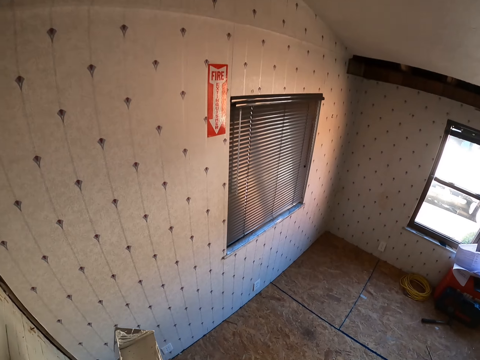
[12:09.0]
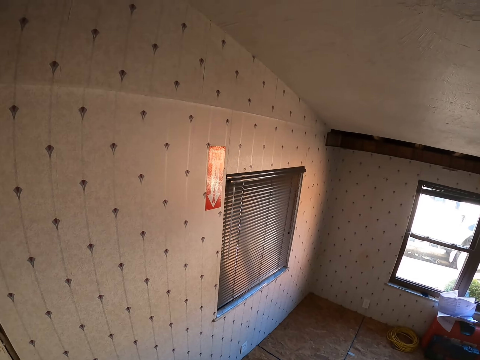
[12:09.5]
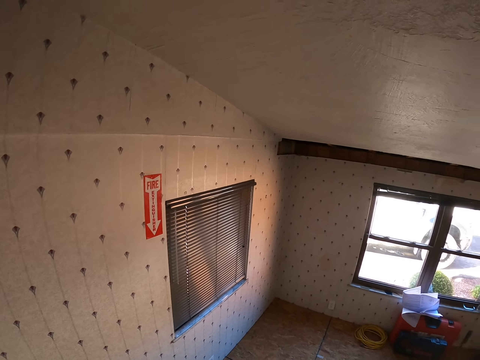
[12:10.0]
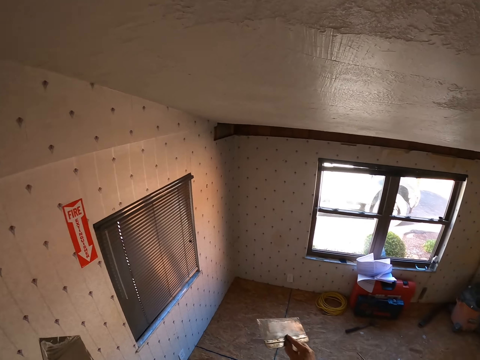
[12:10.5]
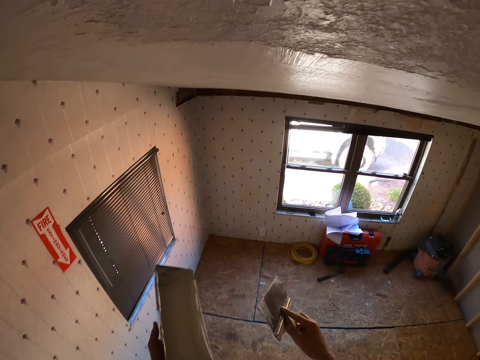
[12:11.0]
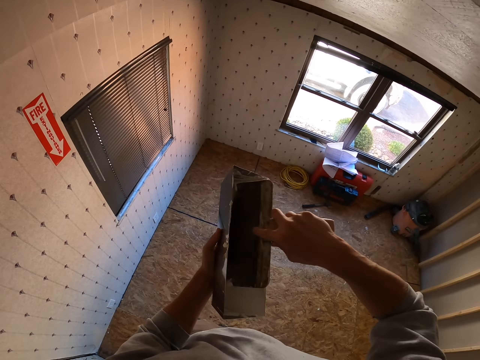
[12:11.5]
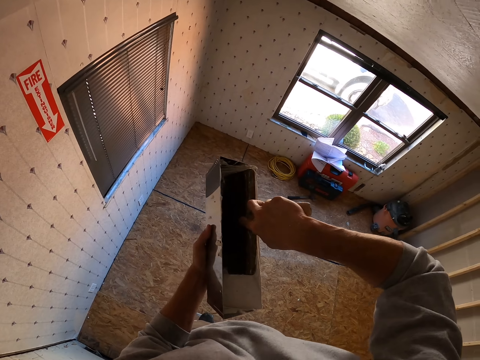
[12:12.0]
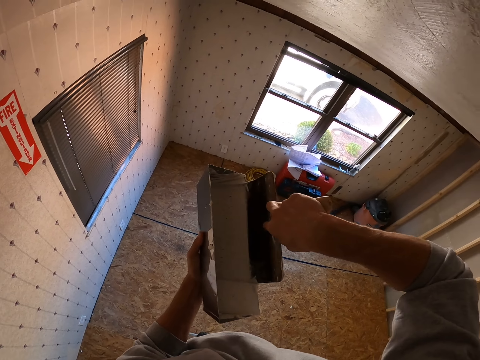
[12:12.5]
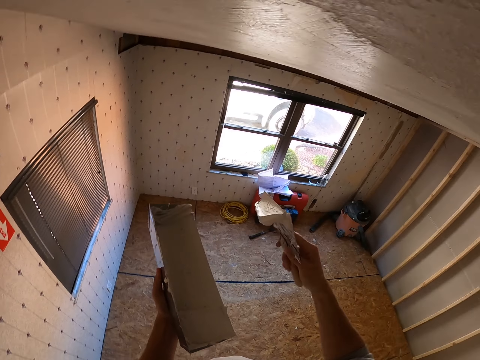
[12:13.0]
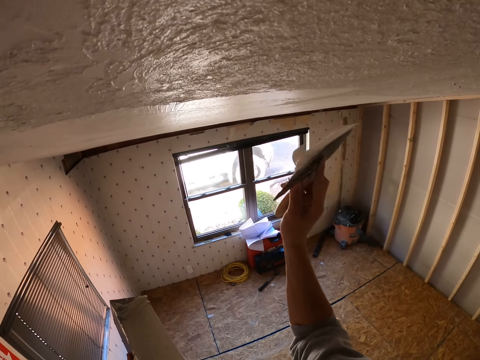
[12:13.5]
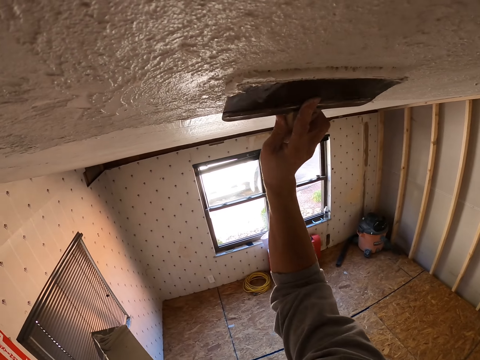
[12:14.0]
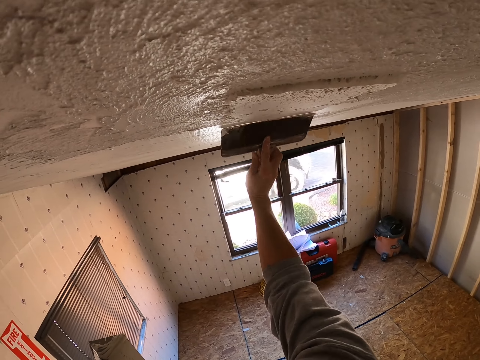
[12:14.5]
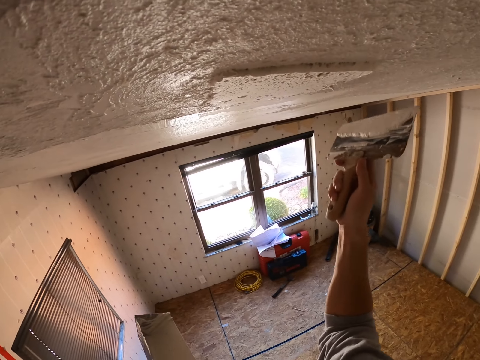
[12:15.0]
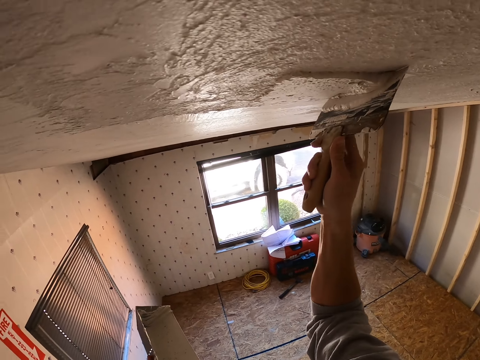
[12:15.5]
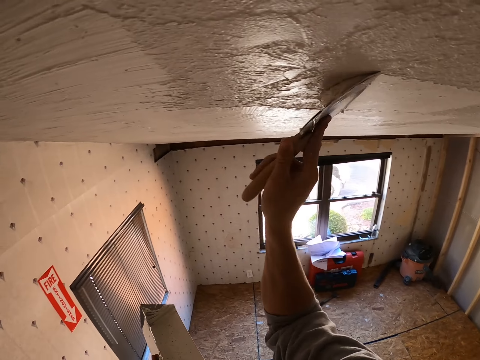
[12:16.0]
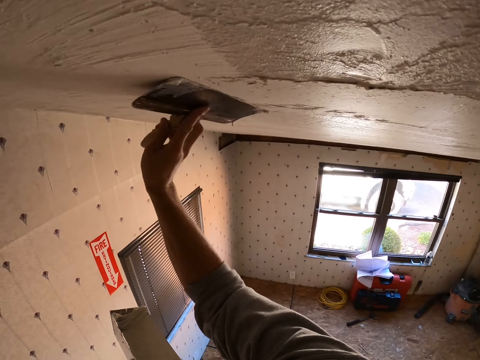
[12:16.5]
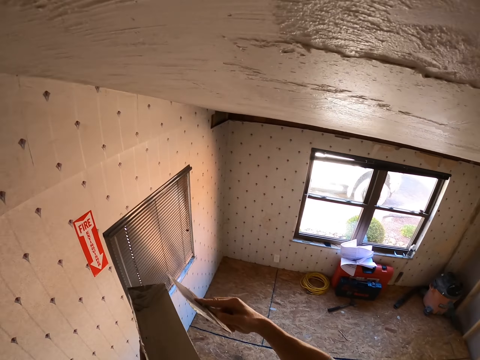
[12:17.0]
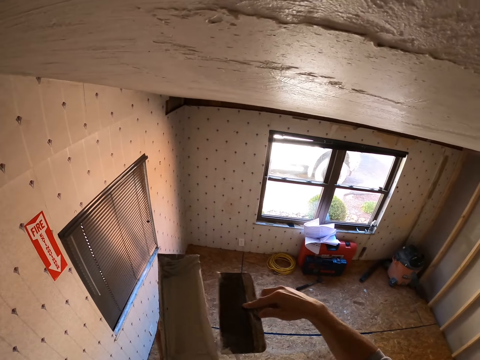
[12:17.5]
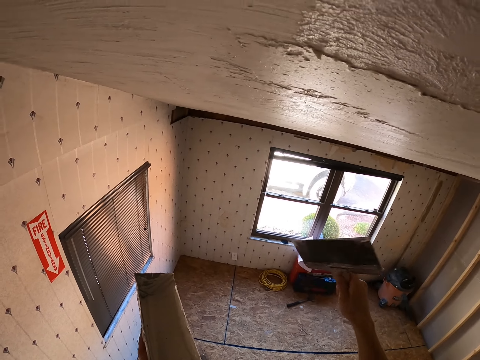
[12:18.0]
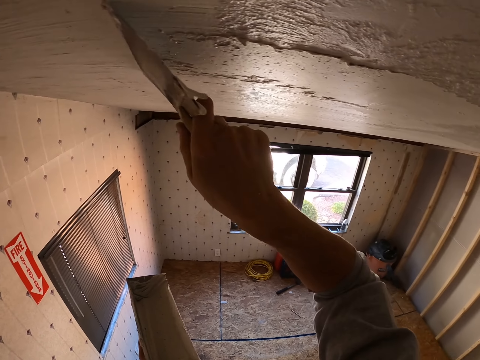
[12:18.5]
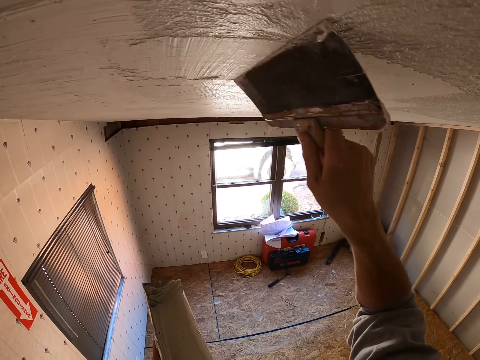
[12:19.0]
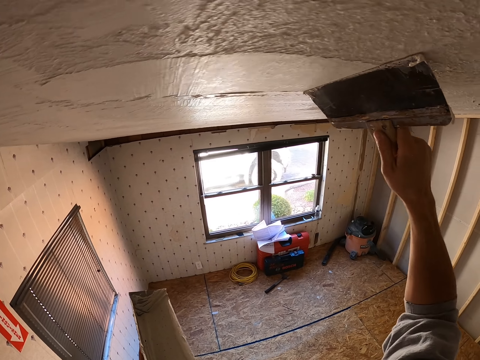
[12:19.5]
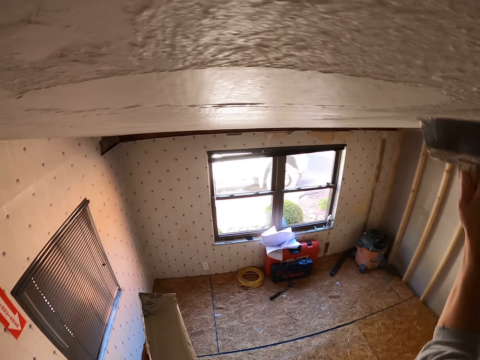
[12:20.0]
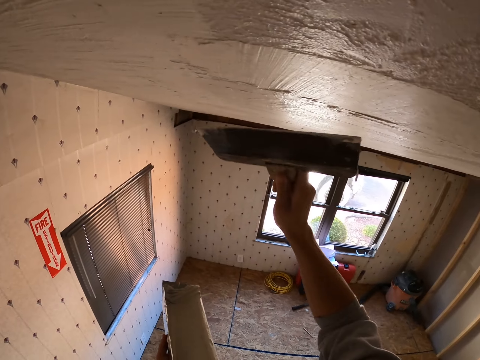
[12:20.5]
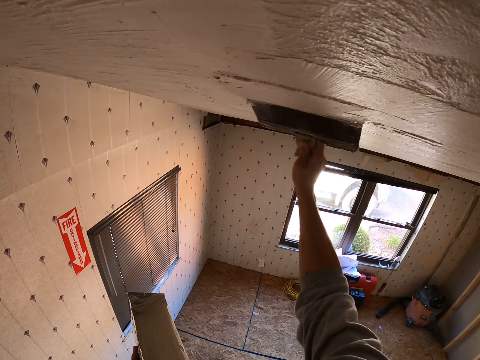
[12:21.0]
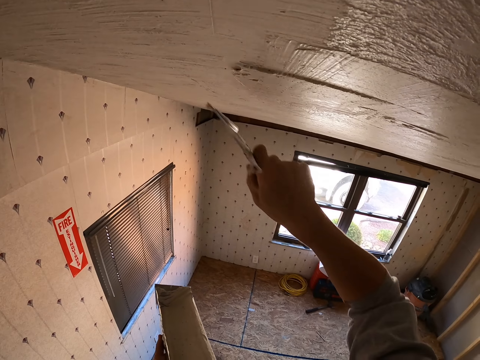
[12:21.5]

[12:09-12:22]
The camera wearer climbs the ladder. They look around. They lift both hands. They scoop paint with the scraper. They lift the scraper. They paint the ceiling with the scraper. They drop the right hand. They remove paint from the scraper. They lift the scraper. They paint the ceiling with the scraper.

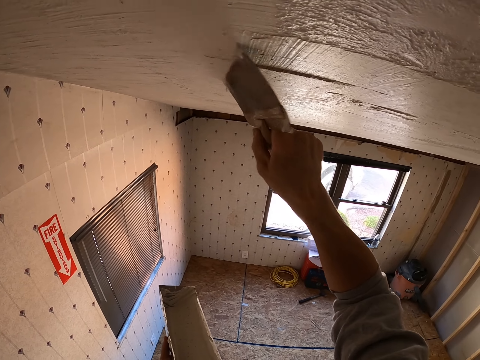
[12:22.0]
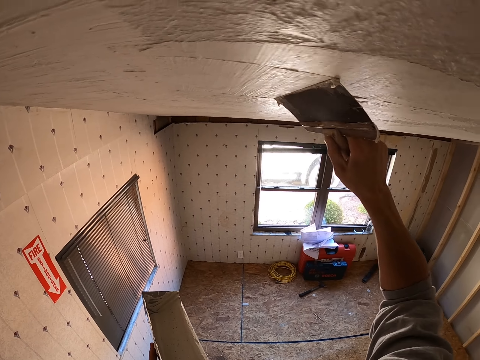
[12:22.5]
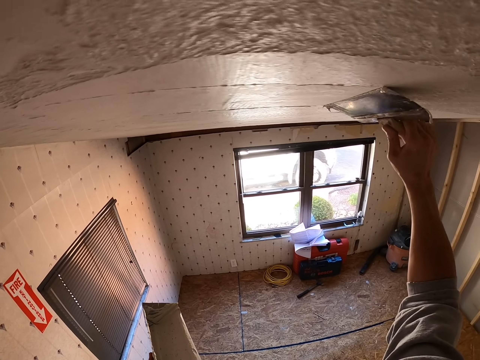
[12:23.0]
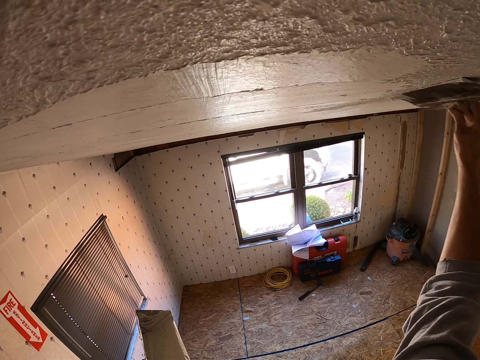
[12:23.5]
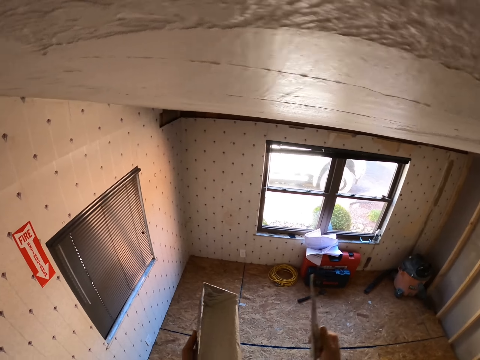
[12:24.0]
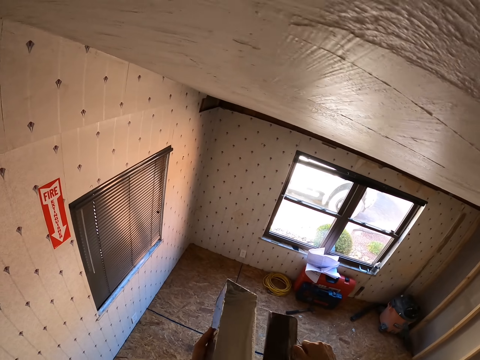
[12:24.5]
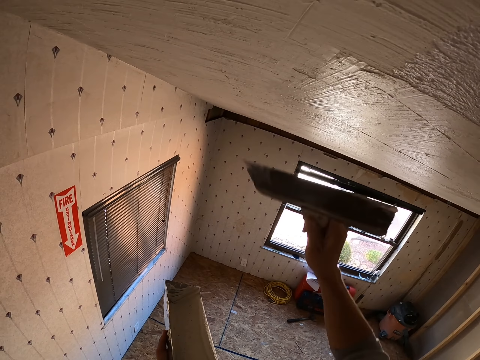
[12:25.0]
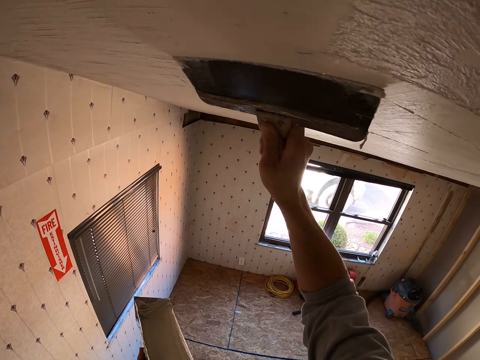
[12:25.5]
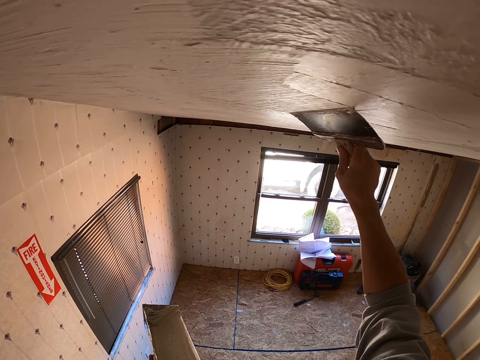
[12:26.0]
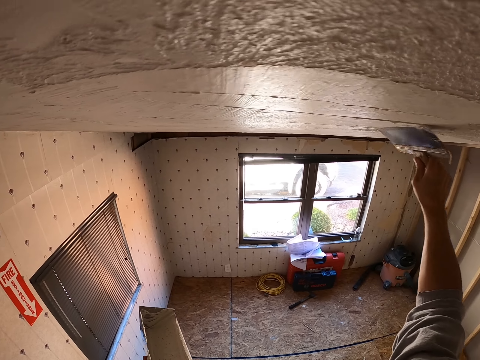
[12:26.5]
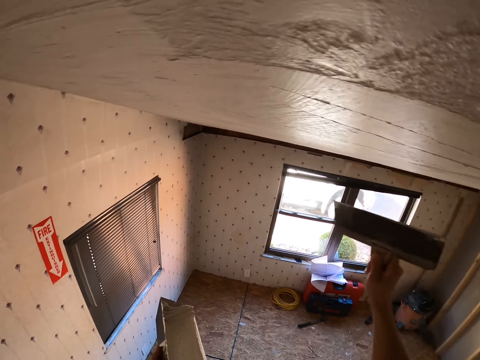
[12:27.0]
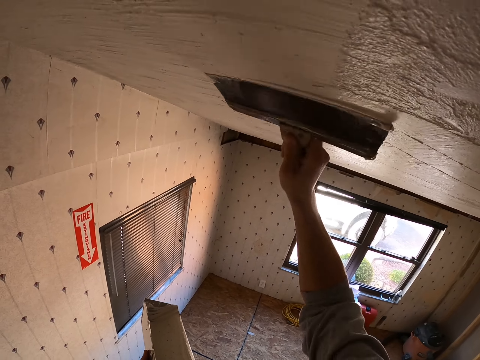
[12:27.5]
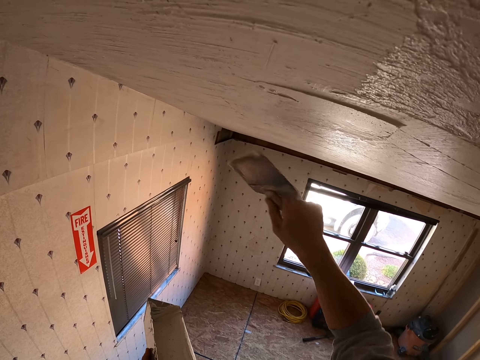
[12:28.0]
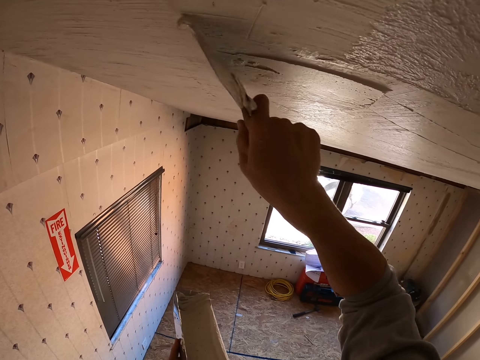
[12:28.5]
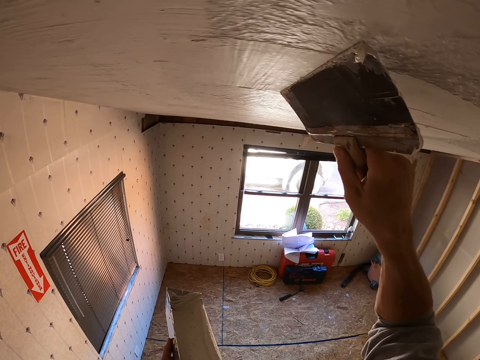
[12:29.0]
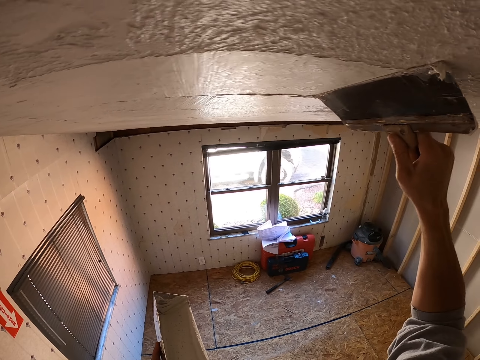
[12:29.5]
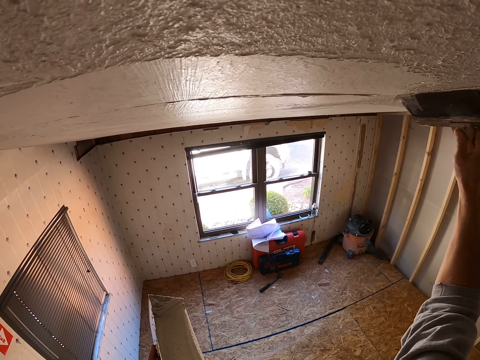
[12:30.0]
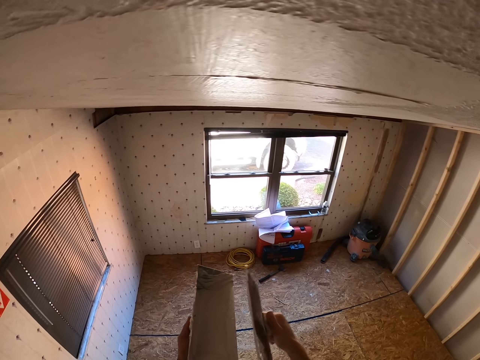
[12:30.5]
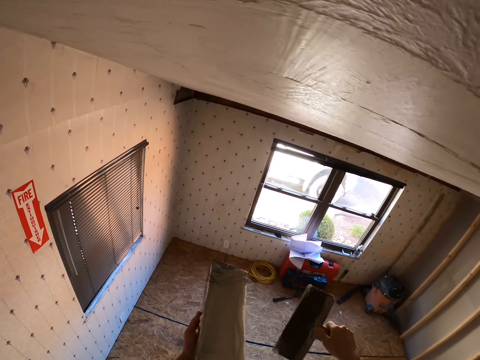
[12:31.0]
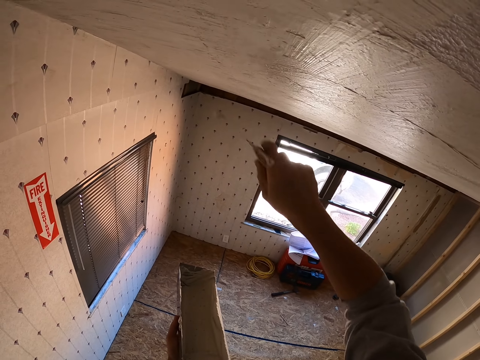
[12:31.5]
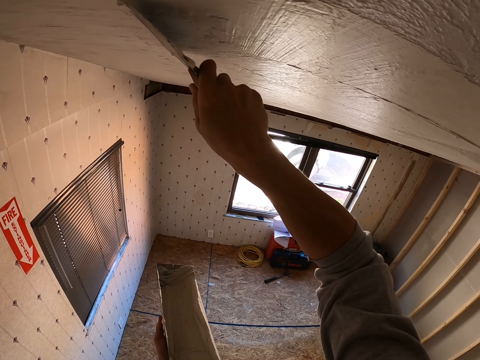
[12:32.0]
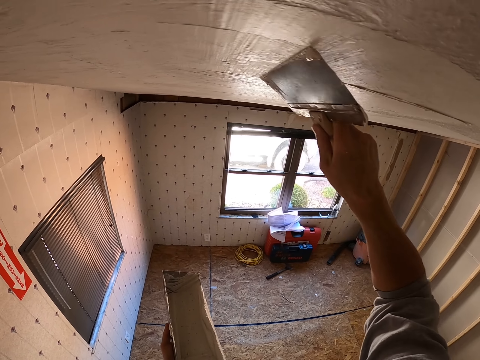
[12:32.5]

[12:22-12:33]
The camera wearer drops the right hand. They remove paint on the brush. They lift the scraper and paint the ceiling with the scraper. They drop the right hand, remove paint from the scraper, lift the scraper and paint the ceiling with the scraper.

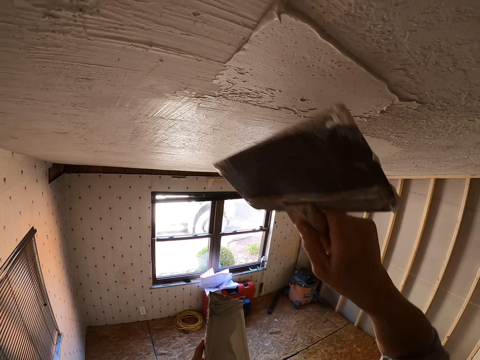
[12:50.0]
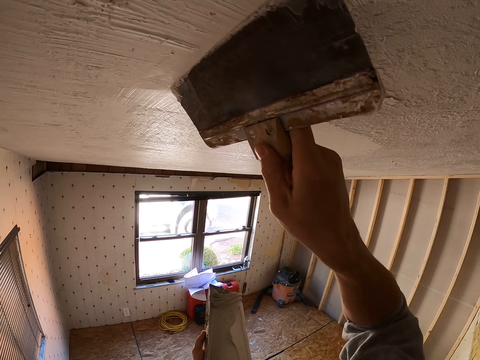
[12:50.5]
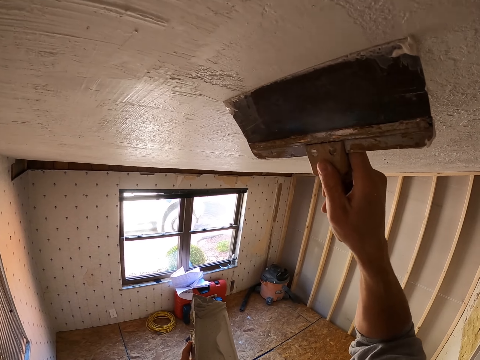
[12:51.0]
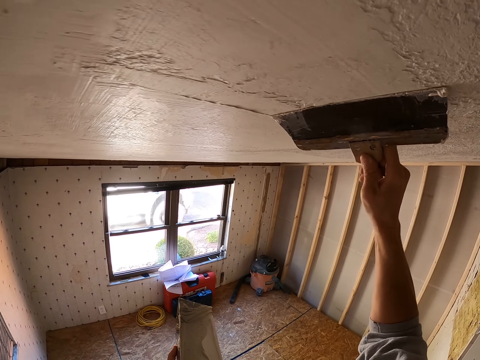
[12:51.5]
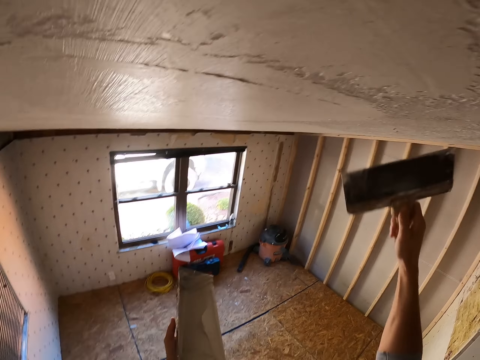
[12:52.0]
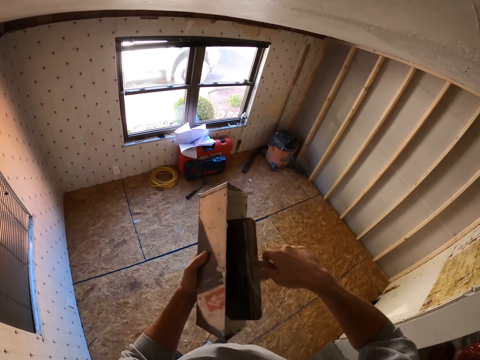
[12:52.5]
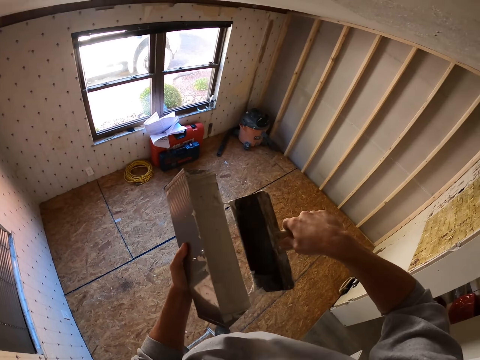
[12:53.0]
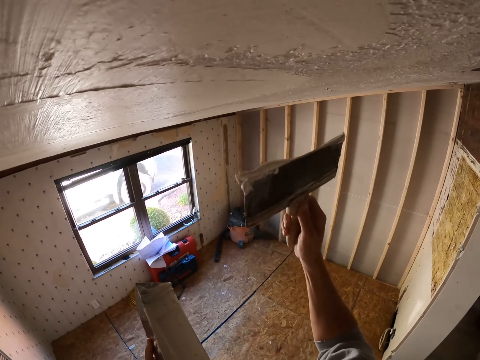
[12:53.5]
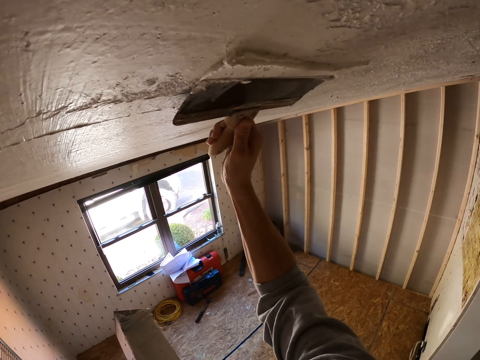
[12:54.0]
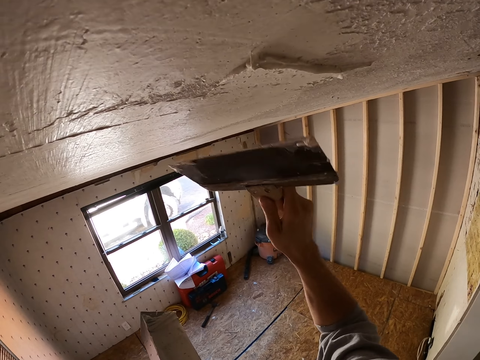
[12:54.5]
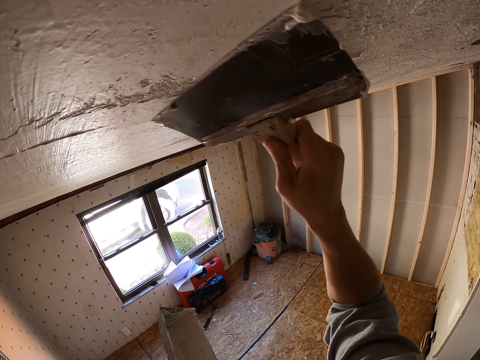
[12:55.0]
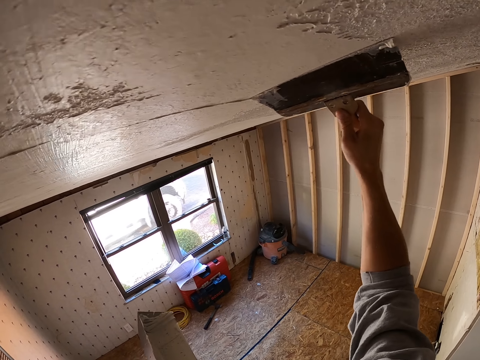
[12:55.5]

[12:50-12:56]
The camera wearer lifts the scraper and paints the ceiling with the scraper. They drop the right hand. They scoop paint with the scraper. They lift the scraper and paint the ceiling with the scraper.
